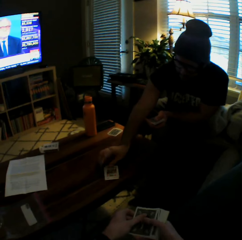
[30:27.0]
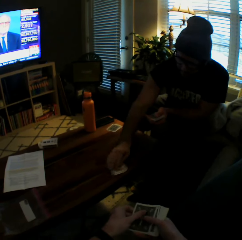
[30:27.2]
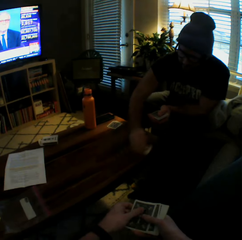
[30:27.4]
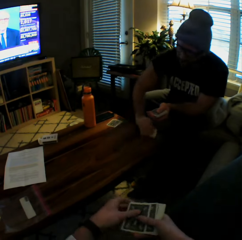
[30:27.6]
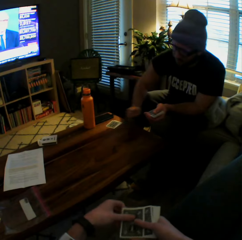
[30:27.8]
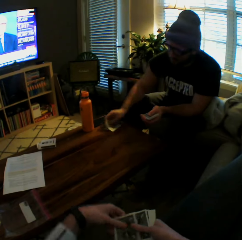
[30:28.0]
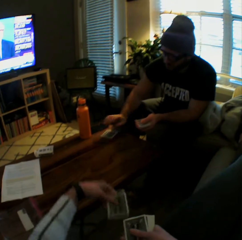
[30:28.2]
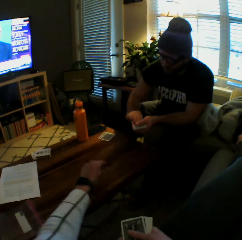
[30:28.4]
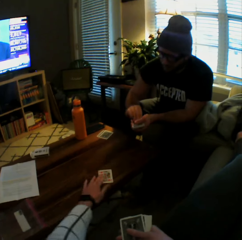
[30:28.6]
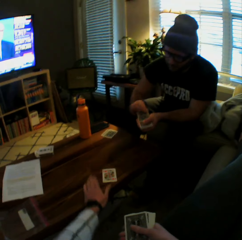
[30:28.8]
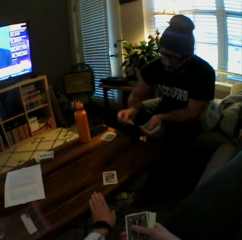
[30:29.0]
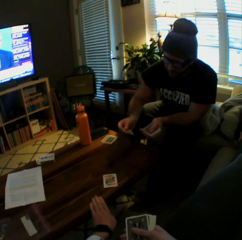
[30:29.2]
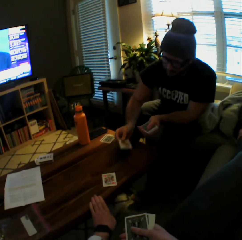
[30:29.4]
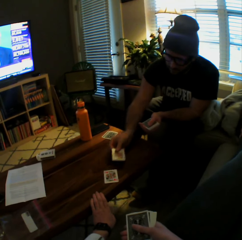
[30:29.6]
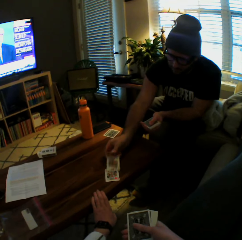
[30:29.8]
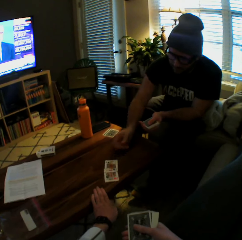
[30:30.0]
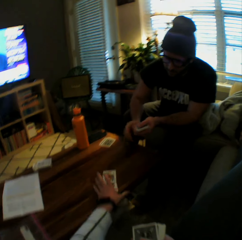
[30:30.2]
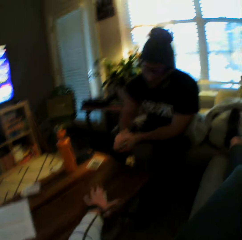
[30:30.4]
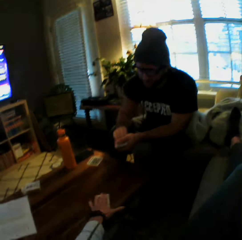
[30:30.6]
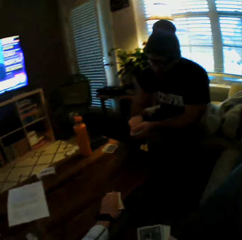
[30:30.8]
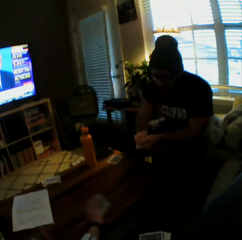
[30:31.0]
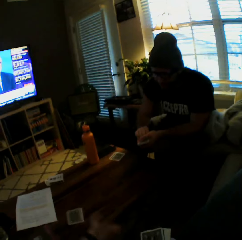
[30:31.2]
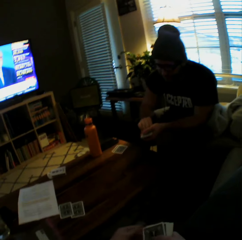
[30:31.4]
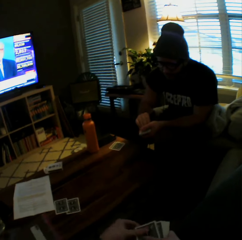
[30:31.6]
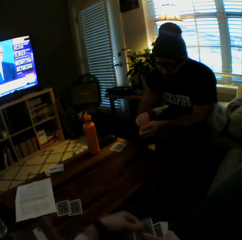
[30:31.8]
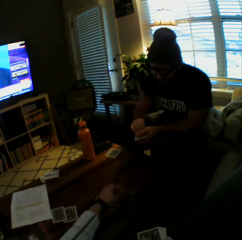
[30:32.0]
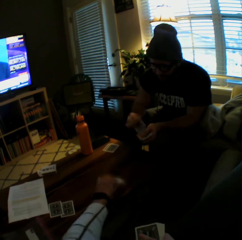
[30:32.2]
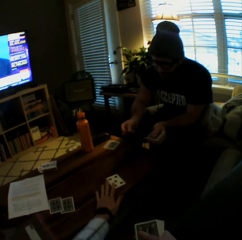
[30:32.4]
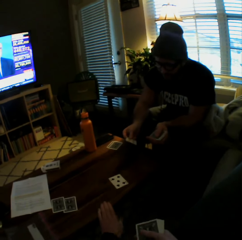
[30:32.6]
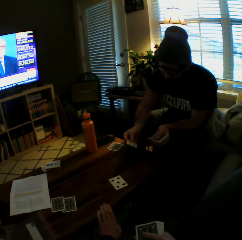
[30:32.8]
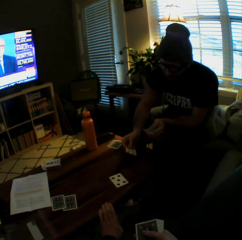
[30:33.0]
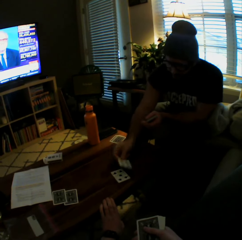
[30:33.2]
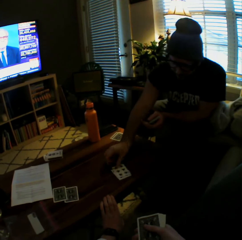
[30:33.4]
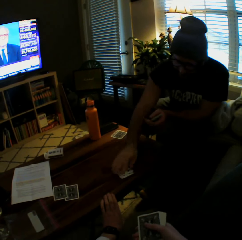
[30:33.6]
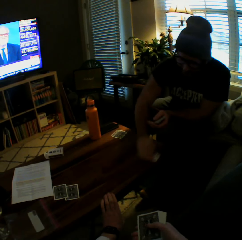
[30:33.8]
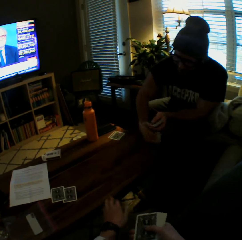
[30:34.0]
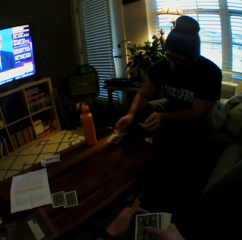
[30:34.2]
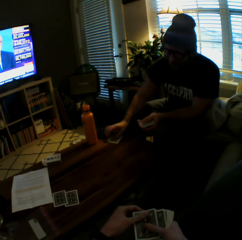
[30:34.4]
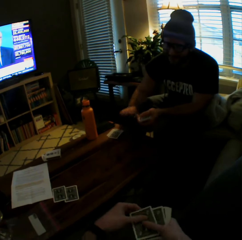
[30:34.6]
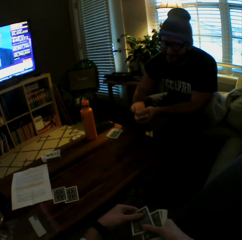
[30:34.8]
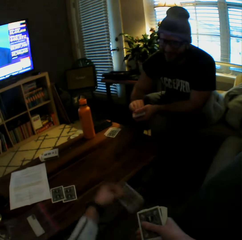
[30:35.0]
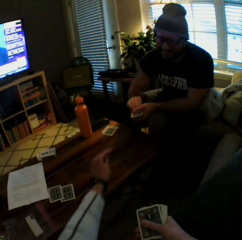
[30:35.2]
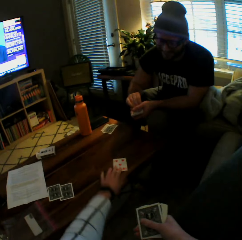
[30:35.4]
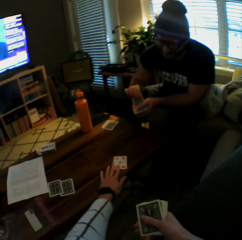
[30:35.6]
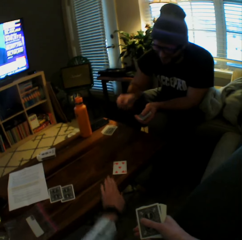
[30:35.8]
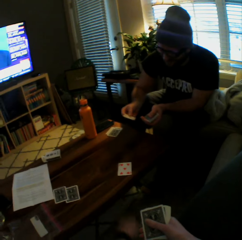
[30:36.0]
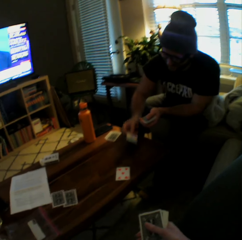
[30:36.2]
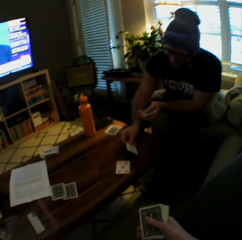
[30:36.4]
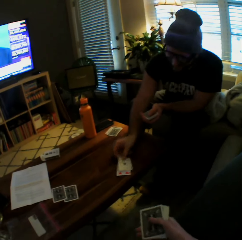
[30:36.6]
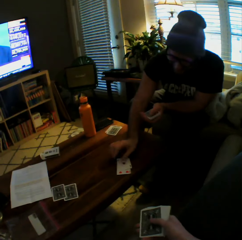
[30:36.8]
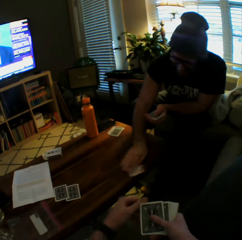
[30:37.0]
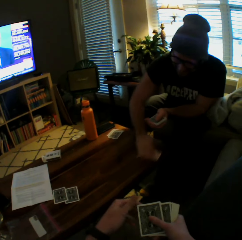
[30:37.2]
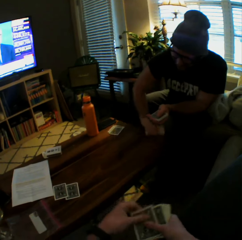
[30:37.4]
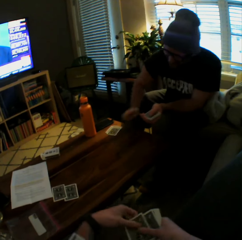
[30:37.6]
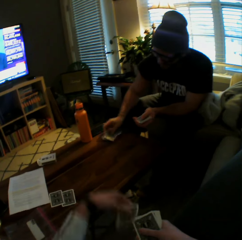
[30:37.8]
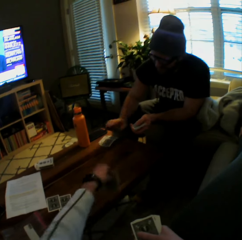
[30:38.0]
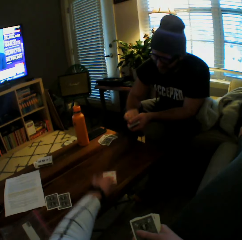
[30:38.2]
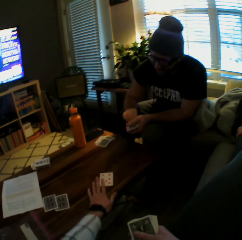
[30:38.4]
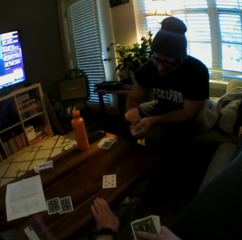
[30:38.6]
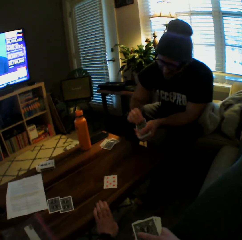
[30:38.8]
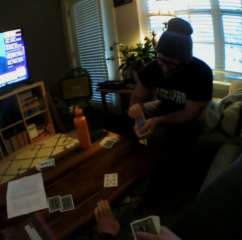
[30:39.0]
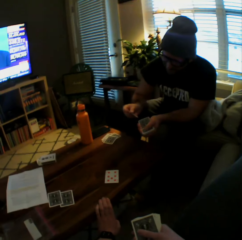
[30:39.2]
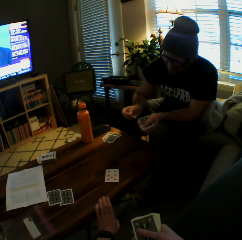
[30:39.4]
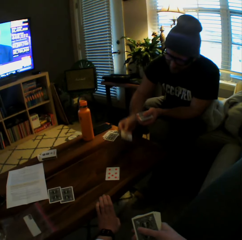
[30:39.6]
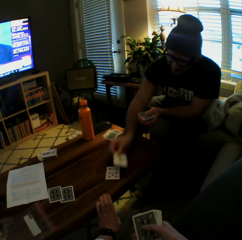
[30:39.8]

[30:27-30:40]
The man drops a card on the table with his right hand. He drops the cards on the table. The camera wearer drops a card on the table with her left hand. The man drops a card on the table with his right hand. The camera wearer picks up the cards from the table with her left hand. She drops the cards on the table with her left hand. She drops another card on the table with her left hand. The man drops another card on the table with his right hand. He picks up the cards from the table with his right hand. He drops the cards on the table. The camera wearer drops another card on the table with her left hand. The man drops another card on the table with his right hand. He picks up the cards from the table with his right hand. He drops the cards on the table. The camera wearer drops another card on the table with her left hand.

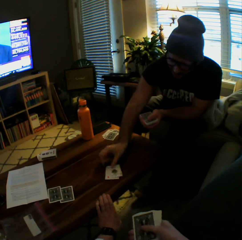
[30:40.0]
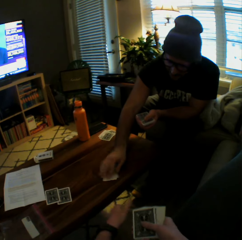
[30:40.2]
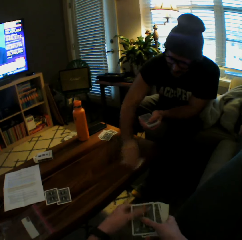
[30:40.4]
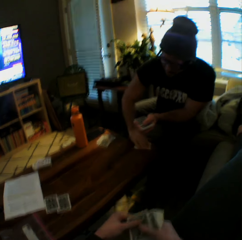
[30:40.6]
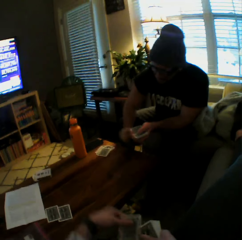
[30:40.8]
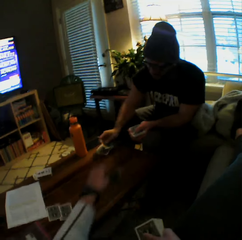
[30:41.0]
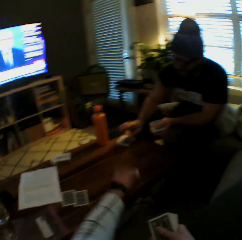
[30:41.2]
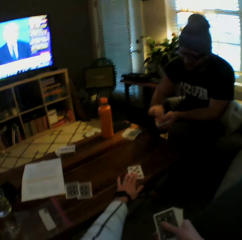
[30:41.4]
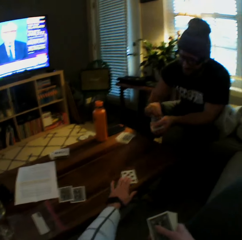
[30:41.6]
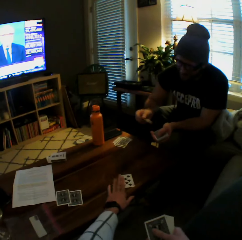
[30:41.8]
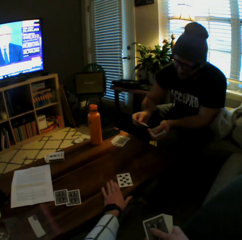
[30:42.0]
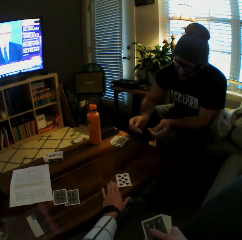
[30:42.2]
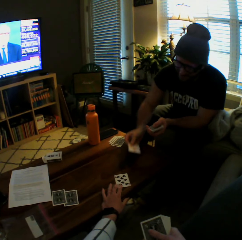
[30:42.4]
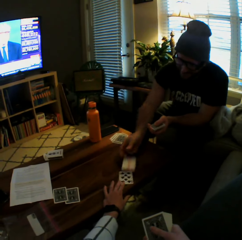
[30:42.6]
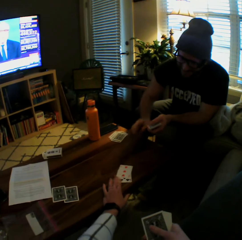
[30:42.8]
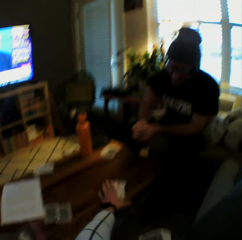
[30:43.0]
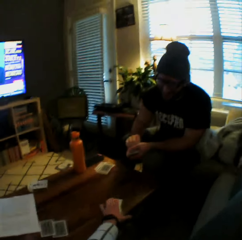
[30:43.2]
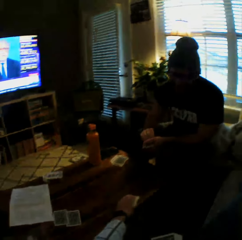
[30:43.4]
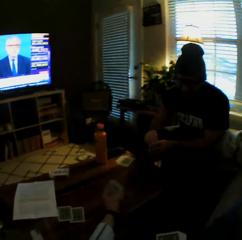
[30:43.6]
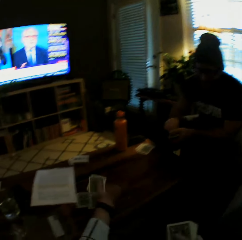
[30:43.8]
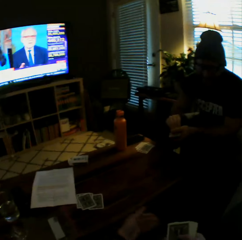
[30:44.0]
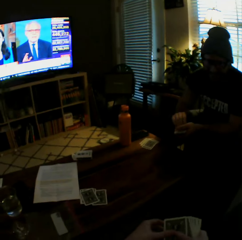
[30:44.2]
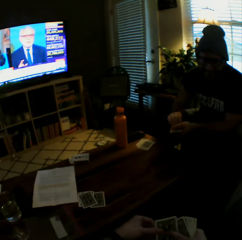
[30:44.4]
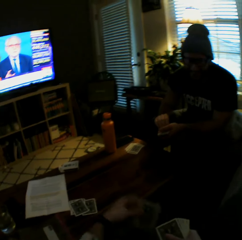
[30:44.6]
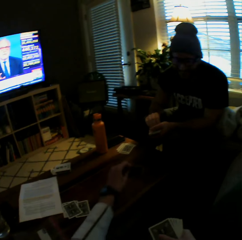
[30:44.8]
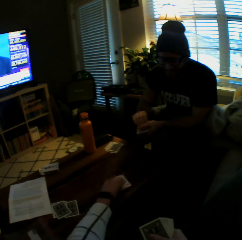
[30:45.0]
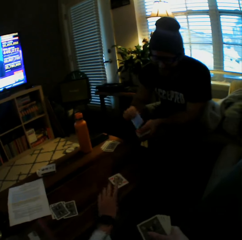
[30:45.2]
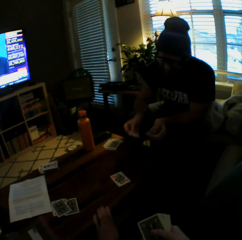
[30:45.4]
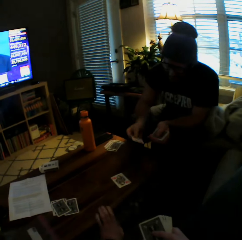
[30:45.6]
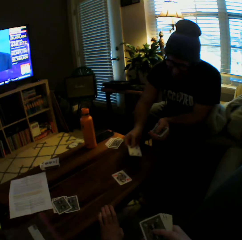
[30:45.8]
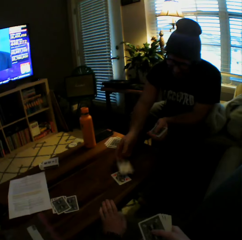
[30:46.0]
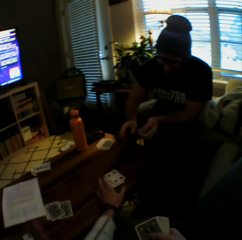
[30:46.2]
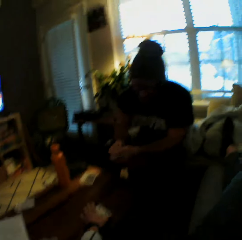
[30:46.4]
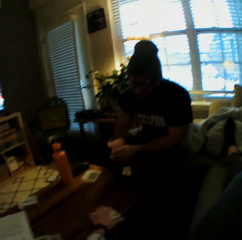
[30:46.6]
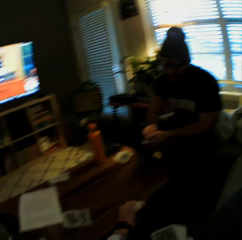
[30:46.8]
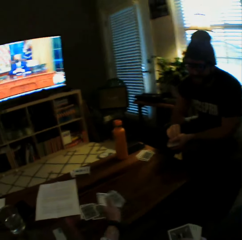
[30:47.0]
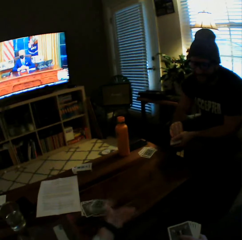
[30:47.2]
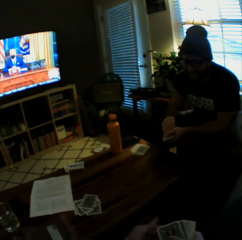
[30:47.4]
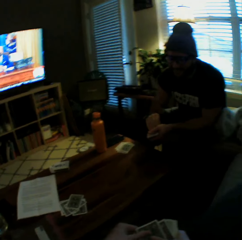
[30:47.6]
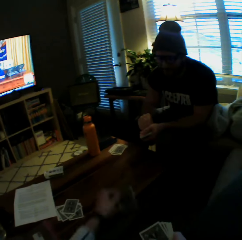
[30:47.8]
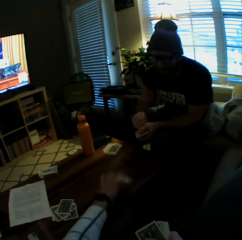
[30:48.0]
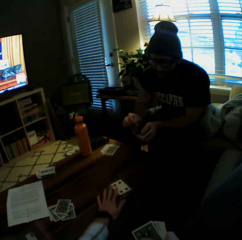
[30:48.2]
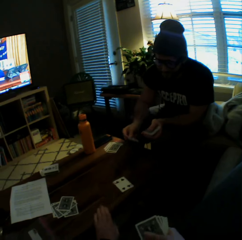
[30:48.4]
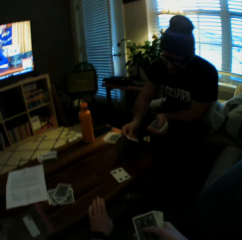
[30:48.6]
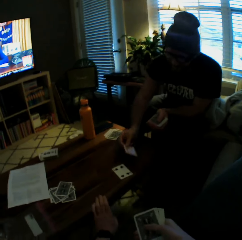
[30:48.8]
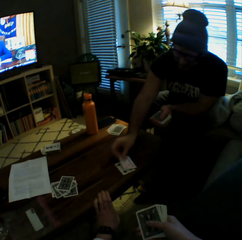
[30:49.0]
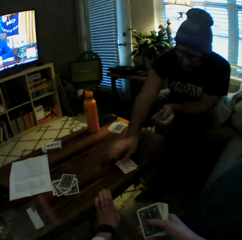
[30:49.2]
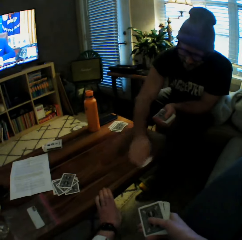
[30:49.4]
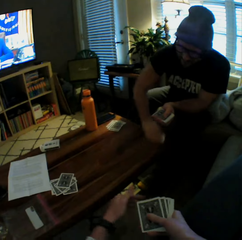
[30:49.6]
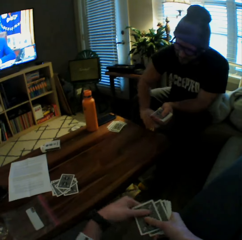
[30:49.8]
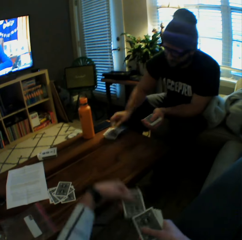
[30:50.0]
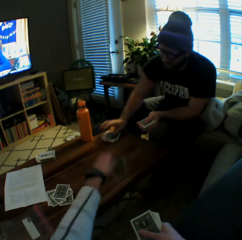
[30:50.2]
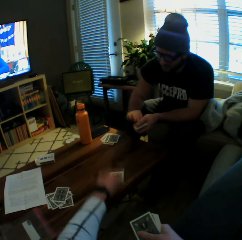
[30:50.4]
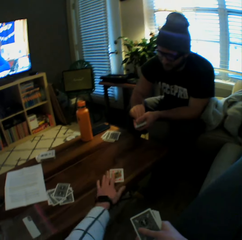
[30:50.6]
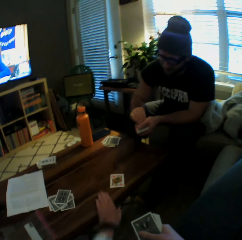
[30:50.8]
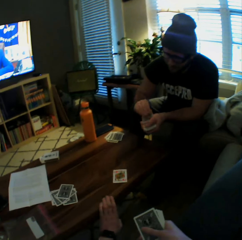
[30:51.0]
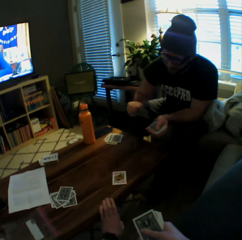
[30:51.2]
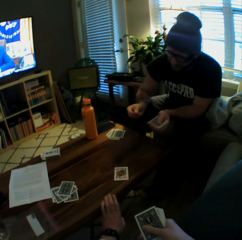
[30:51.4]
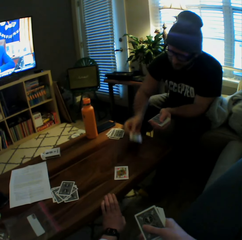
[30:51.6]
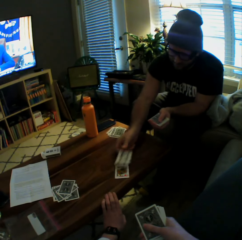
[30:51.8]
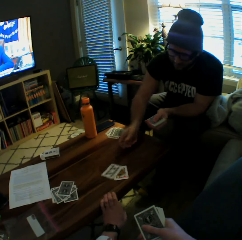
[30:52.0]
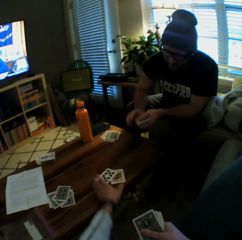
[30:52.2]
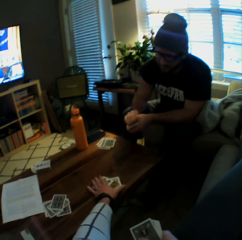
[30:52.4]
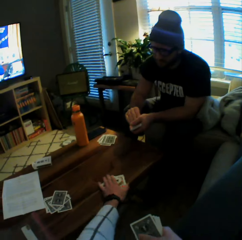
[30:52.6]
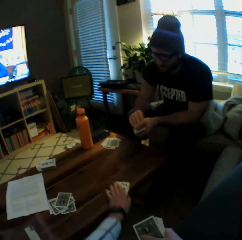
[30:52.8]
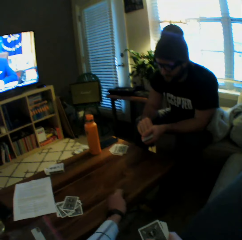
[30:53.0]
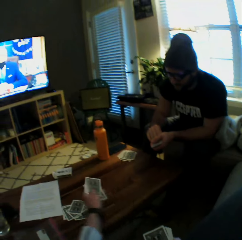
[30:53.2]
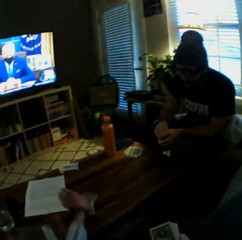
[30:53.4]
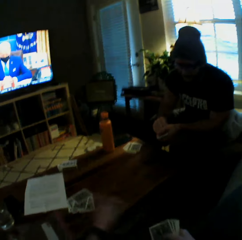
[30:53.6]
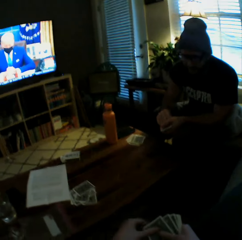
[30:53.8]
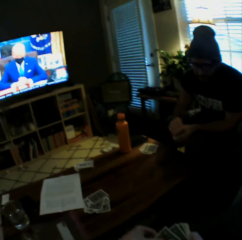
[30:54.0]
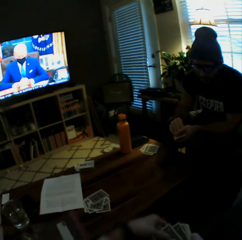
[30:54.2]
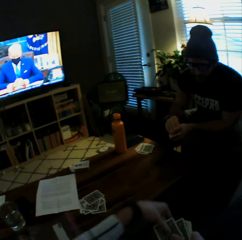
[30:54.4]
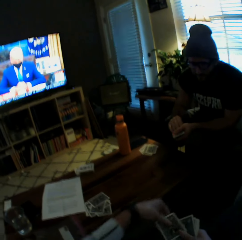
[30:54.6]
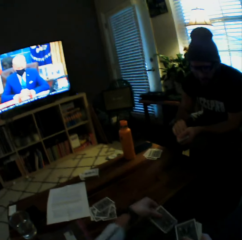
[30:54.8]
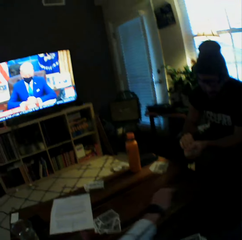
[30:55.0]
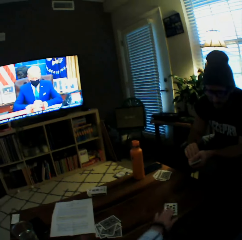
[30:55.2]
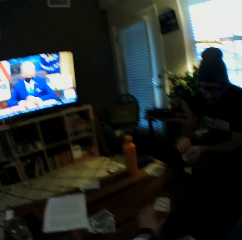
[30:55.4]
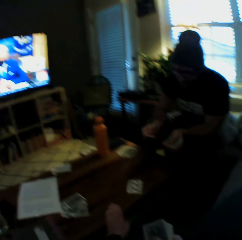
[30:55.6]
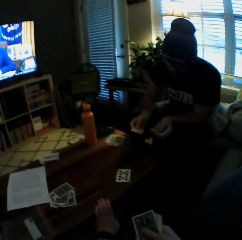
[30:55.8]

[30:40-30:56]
The man drops another card on the table with his right hand. He picks up the cards from the table with his right hand. He drops the cards on the table. The camera wearer drops another card on the table with her left hand. The man drops another card on the table with his right hand. The camera wearer picks up the cards from the table with her left hand. She drops the cards on the table. She drops another card on the table with her left hand. The man drops another card on the table with his right hand. The camera wearer picks up the cards from the table with her left hand. She drops the cards on the table. She drops another card on the table with her left hand. The man drops another card on the table with his right hand. He picks up the cards from the table with his right hand. He drops the cards on the table. The camera wearer drops another card on the table with her left hand. The man drops another card on the table with his right hand. The camera wearer picks up the cards from the table with her left hand. She drops the cards on the table.
